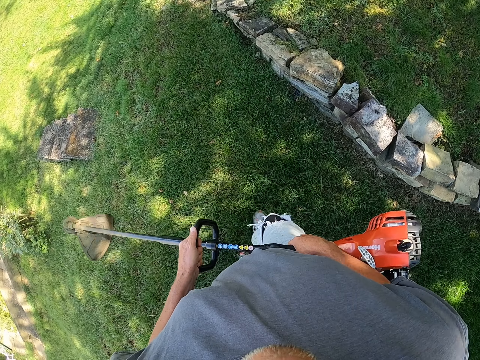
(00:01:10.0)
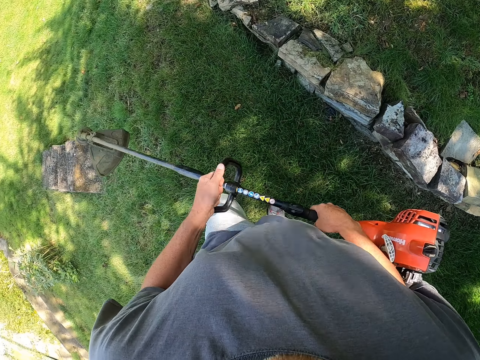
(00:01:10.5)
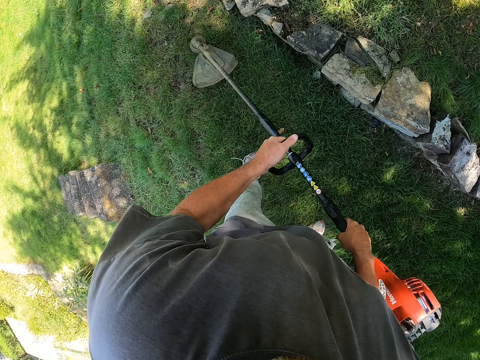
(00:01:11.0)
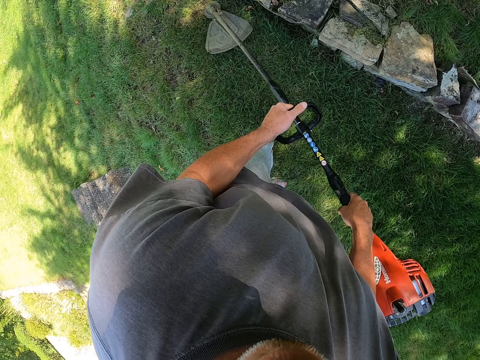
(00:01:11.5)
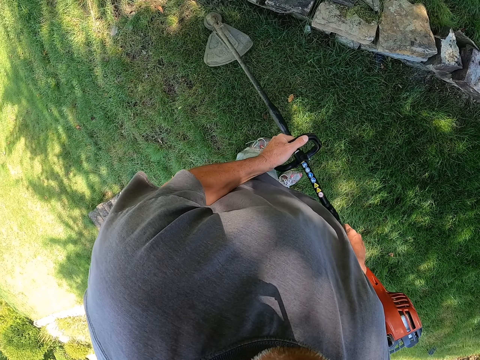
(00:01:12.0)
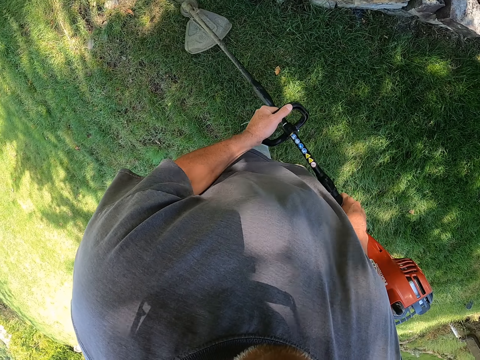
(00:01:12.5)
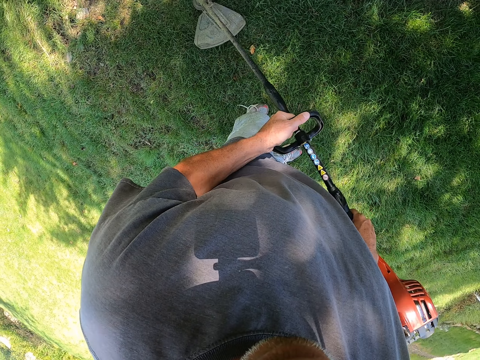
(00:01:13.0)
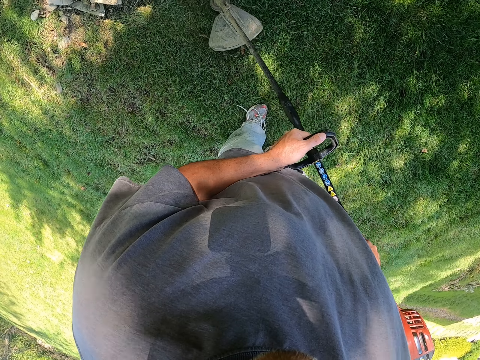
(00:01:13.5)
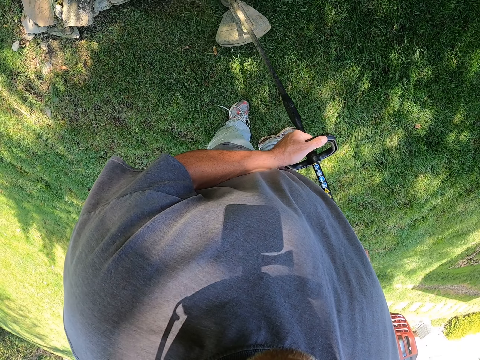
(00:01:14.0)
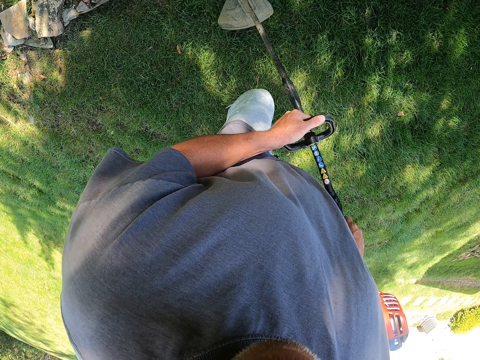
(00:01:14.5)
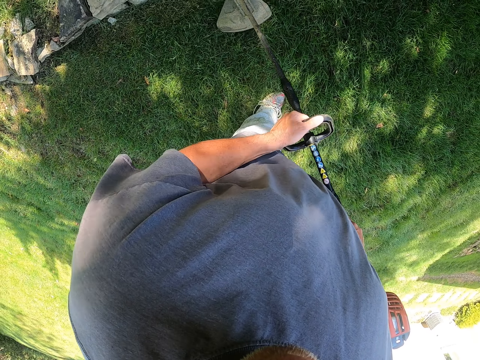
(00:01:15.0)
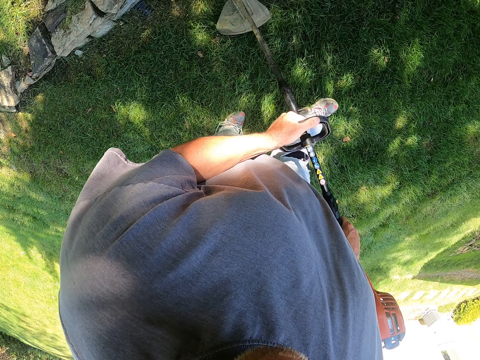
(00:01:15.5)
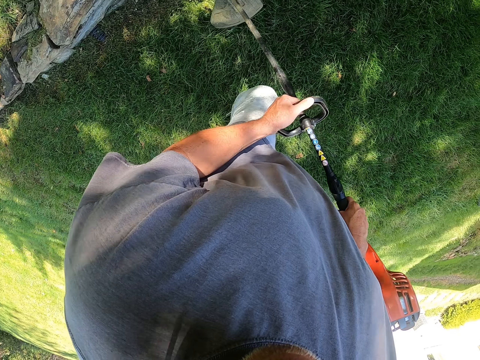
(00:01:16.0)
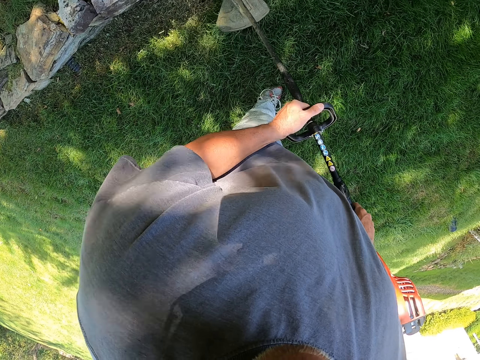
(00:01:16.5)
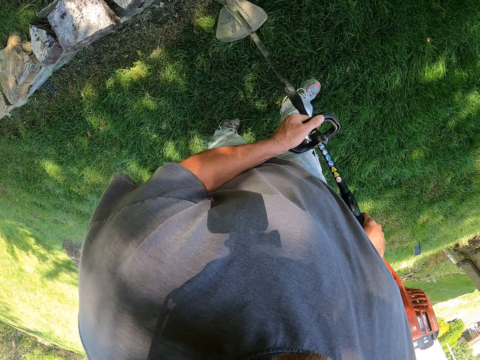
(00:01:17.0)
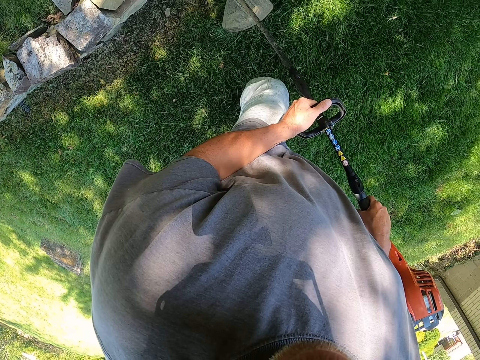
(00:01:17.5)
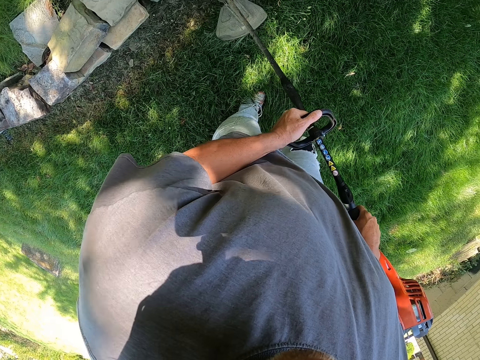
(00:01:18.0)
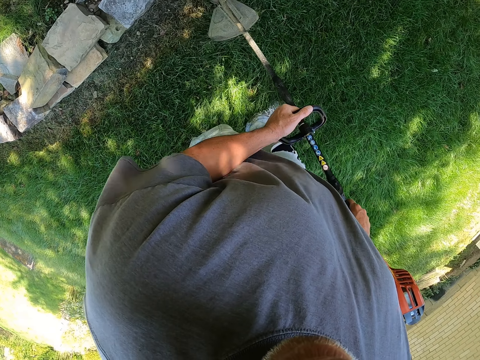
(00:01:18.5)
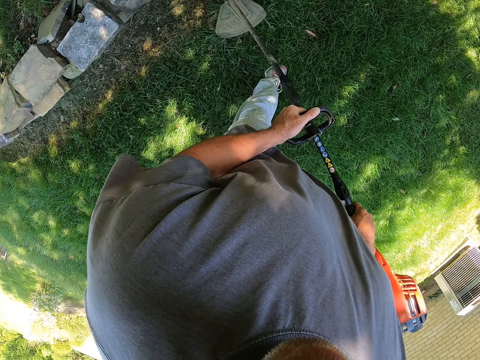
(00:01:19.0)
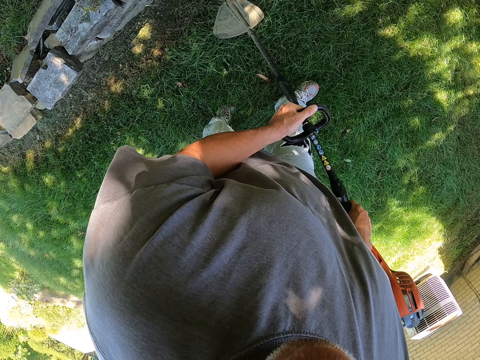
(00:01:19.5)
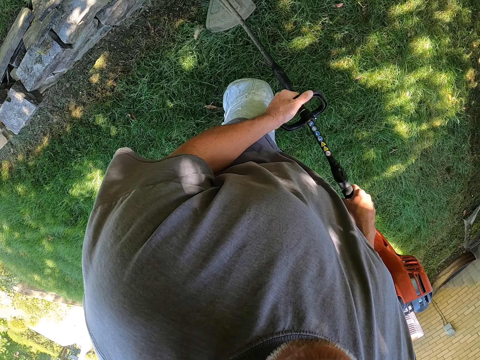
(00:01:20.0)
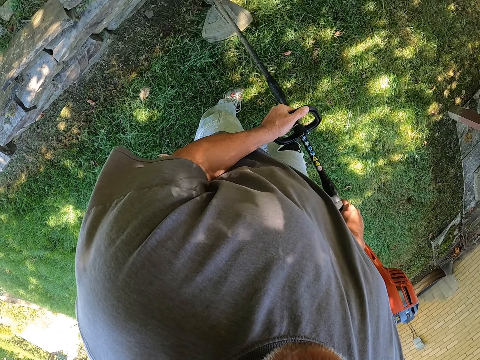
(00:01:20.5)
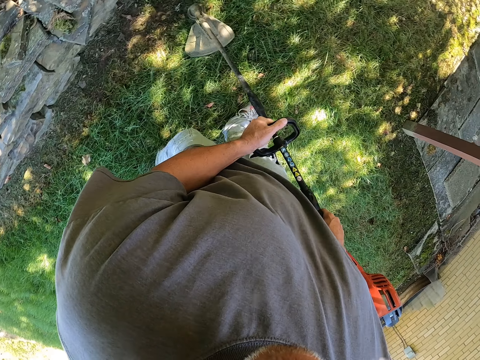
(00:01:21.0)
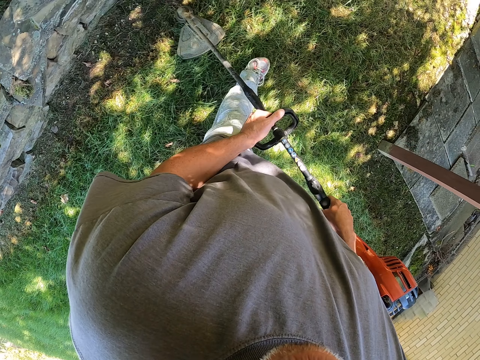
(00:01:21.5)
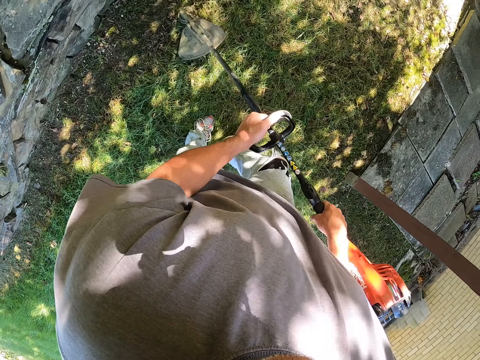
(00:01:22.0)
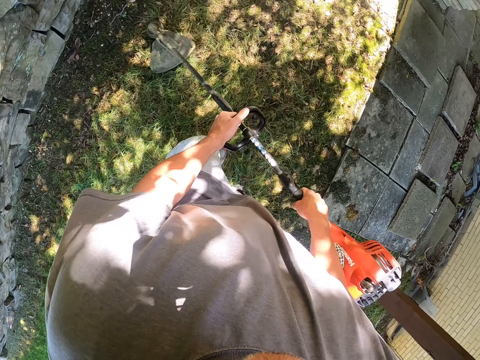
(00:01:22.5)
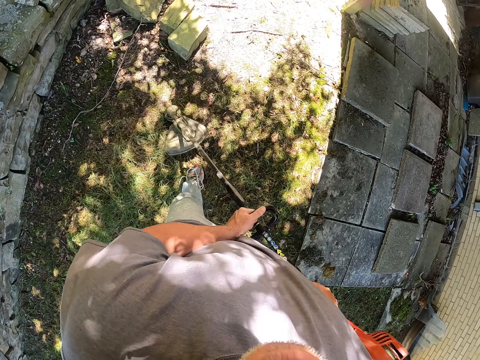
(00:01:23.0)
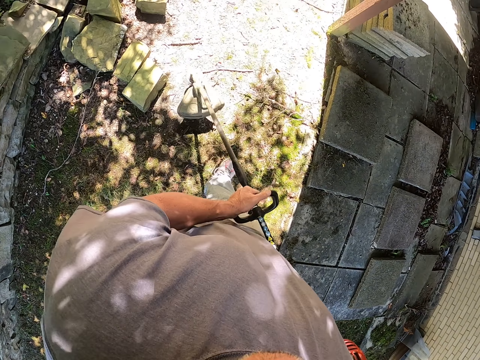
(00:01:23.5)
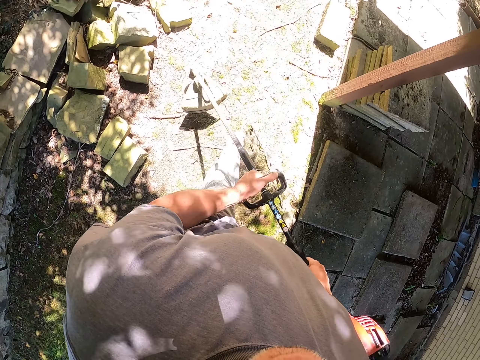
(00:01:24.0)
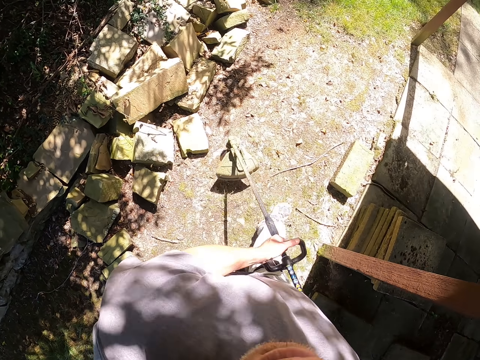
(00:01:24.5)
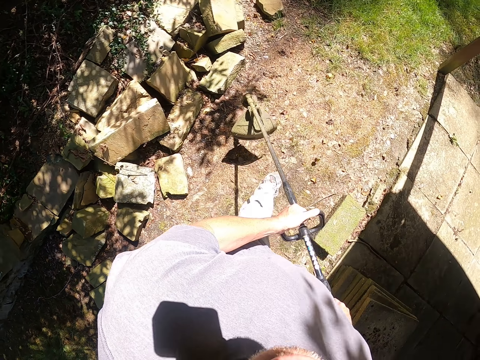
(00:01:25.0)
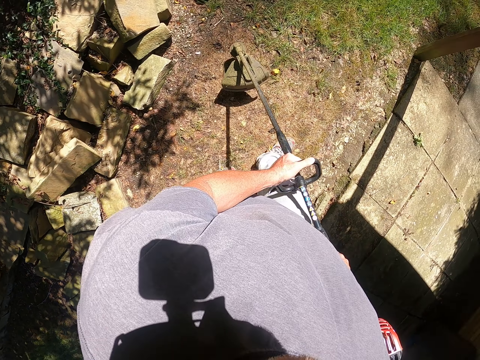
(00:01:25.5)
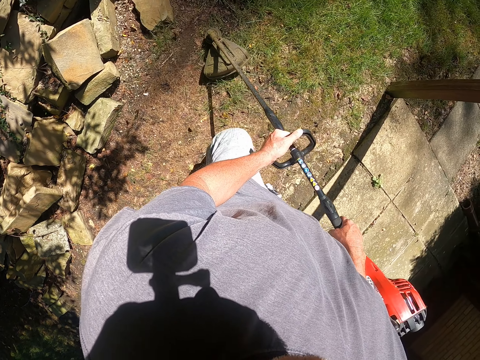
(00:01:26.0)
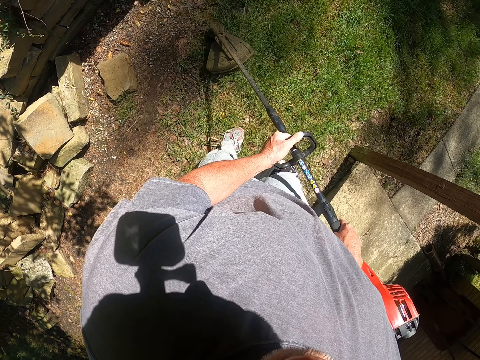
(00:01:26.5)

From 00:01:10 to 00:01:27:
The camera wearer cuts grass with a brush cutter. They cut the grass with the brush cutter again. They walk around the garden. They cut the grass with the brush cutter. They walk around the garden. They cut the grass with the brush cutter.

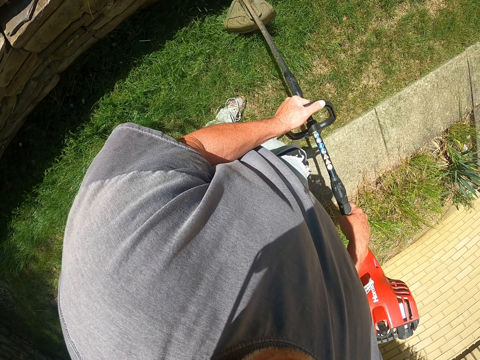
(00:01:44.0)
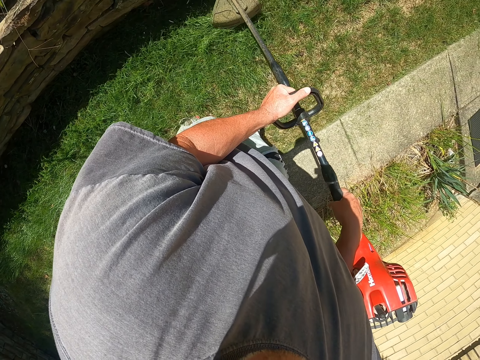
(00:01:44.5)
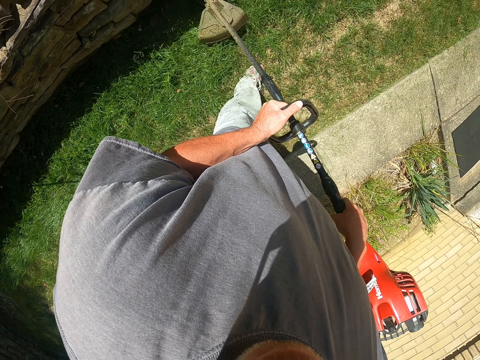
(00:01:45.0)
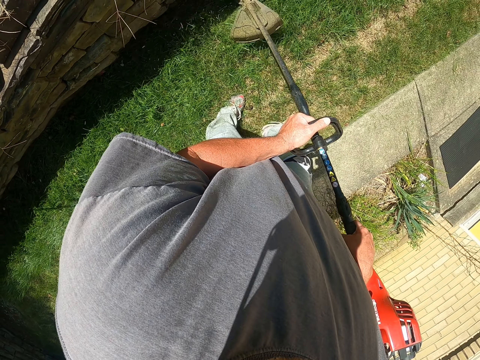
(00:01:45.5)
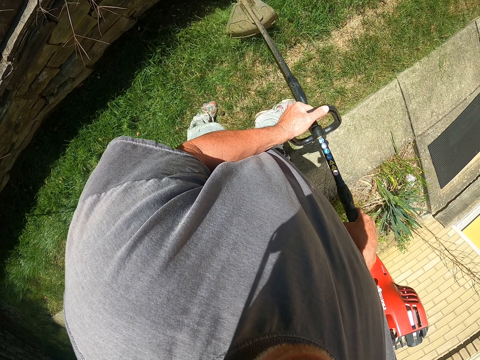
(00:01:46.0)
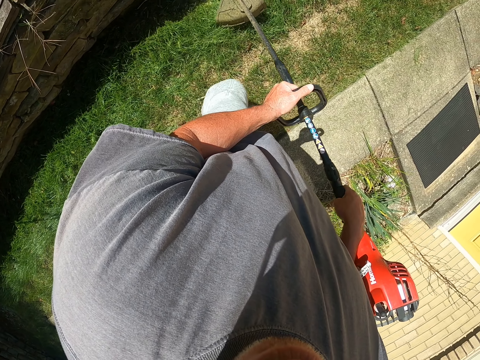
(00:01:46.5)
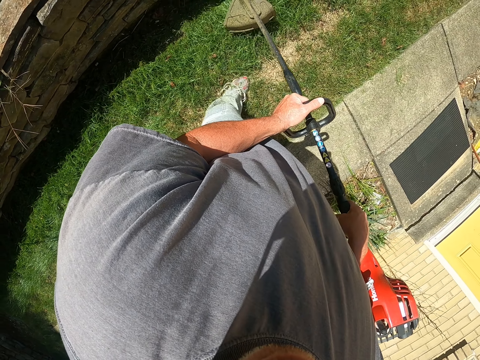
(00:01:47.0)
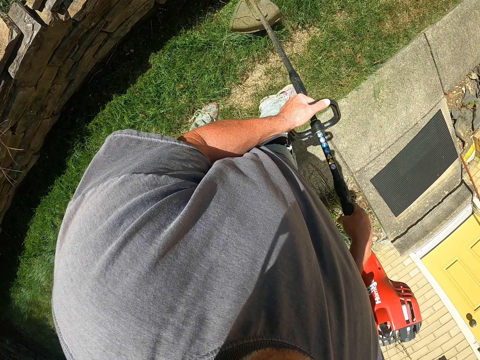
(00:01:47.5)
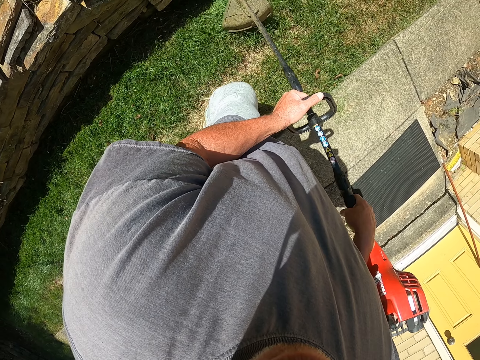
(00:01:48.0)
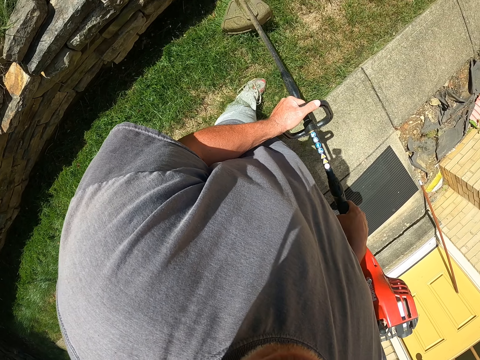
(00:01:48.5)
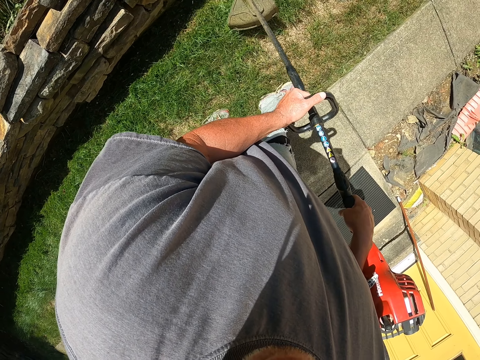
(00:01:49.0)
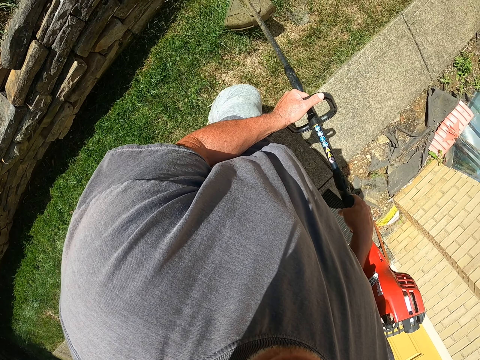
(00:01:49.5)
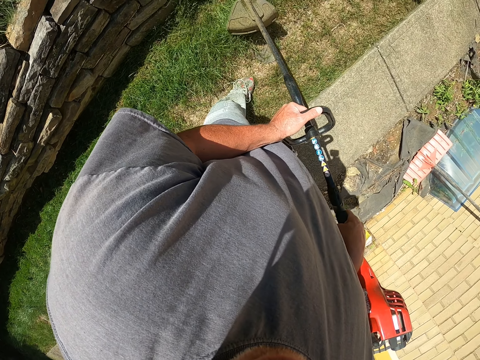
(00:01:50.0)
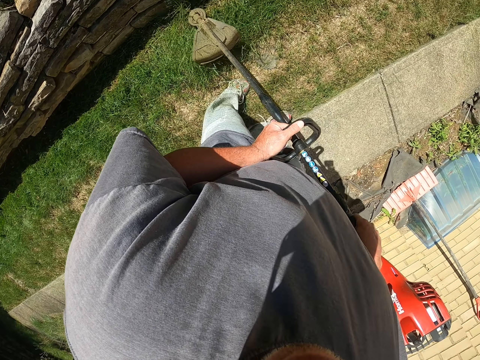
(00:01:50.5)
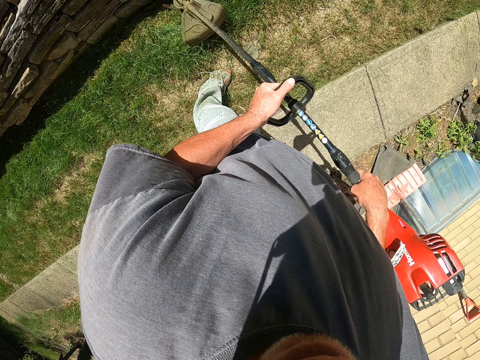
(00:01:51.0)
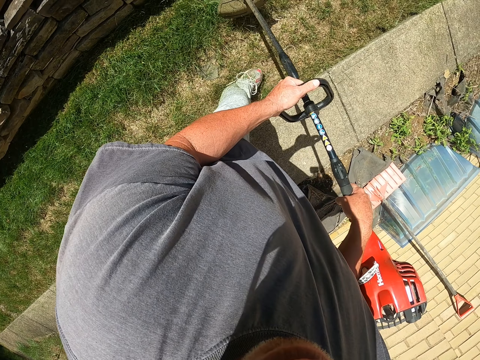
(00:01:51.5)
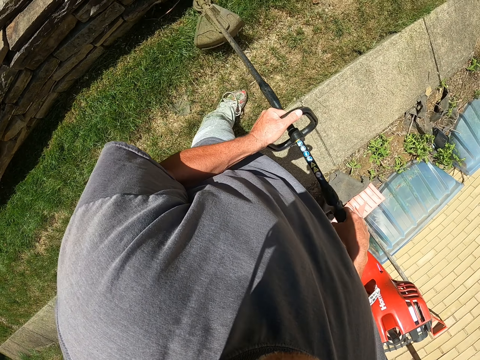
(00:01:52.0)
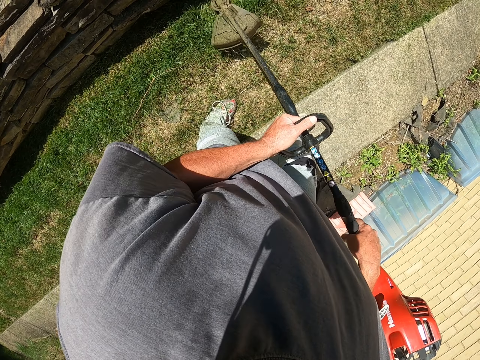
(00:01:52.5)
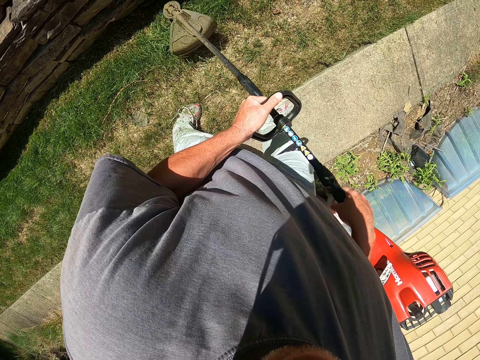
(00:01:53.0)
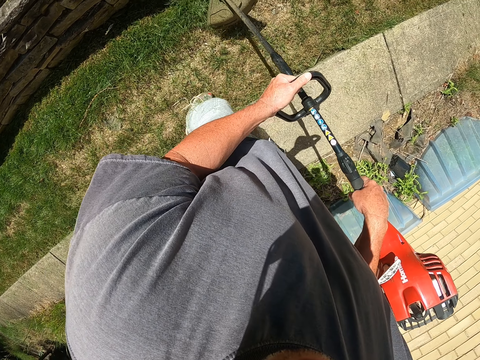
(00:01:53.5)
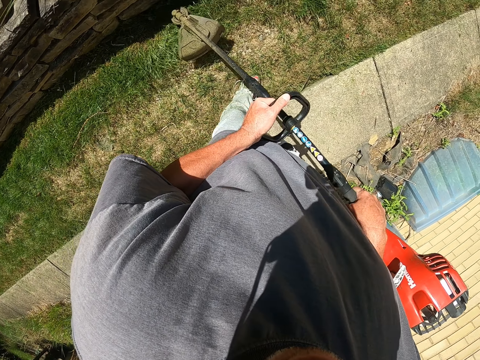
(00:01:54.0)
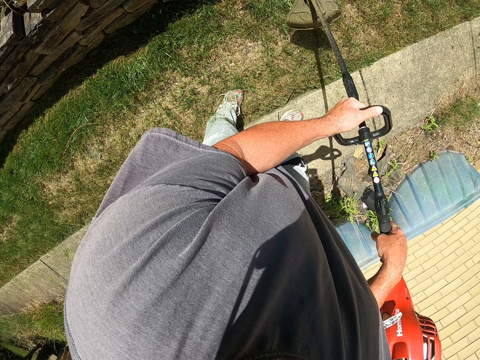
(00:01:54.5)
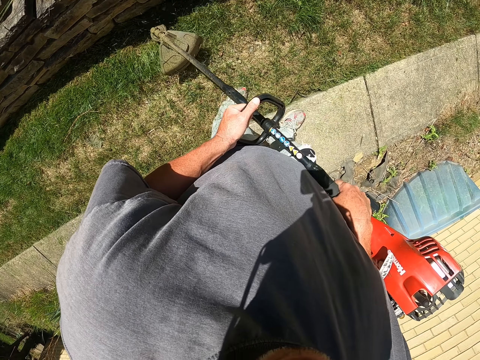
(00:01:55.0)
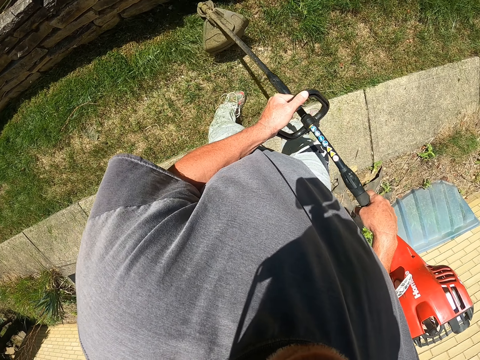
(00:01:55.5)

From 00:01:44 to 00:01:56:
The camera wearer cuts grass with a brush cutter. They cut the grass with the brush cutter again. They walk around the garden. They cut the grass with the brush cutter repeatedly.
